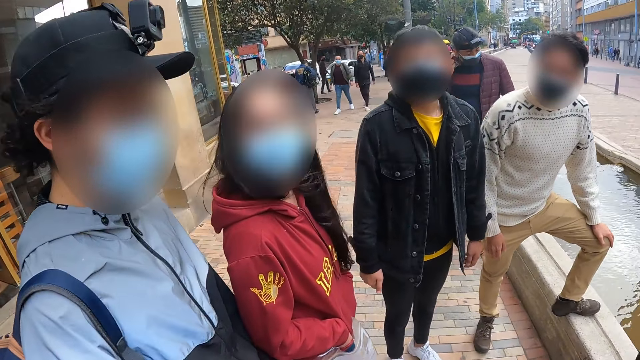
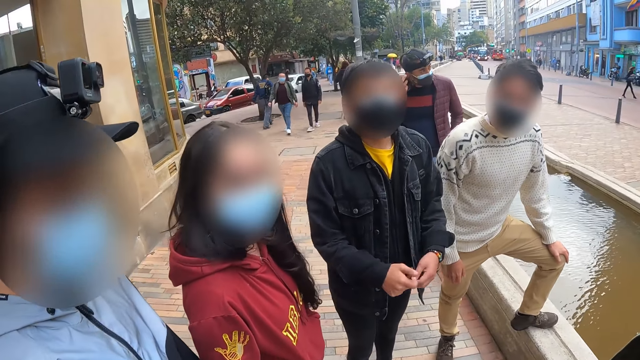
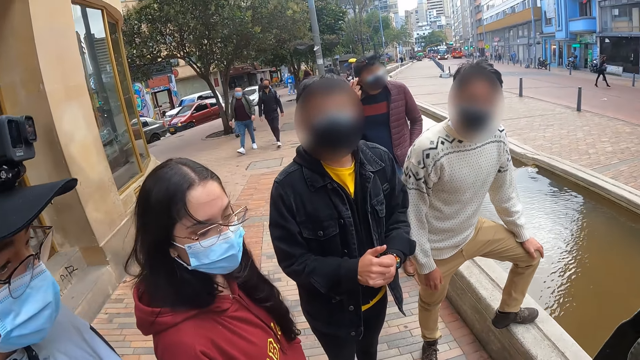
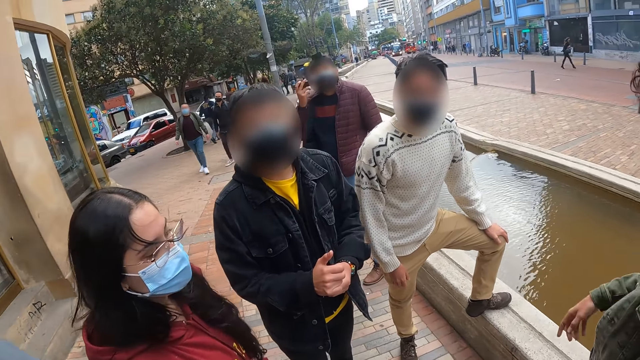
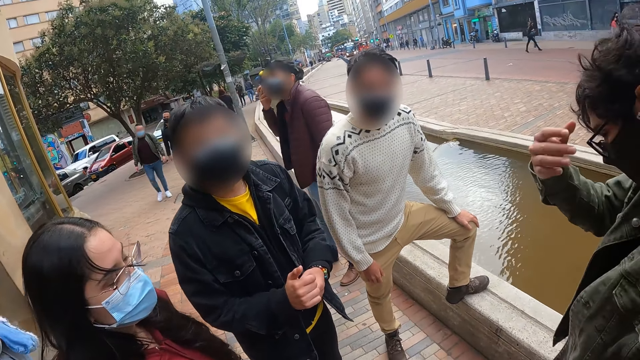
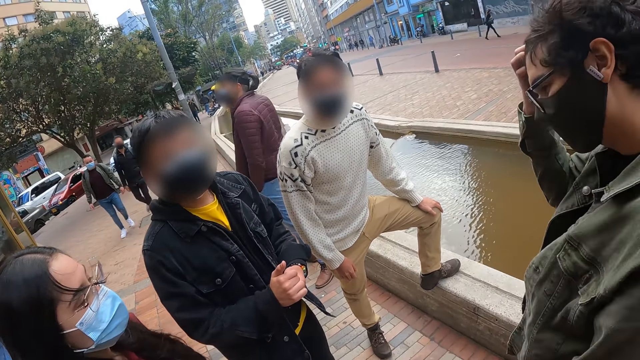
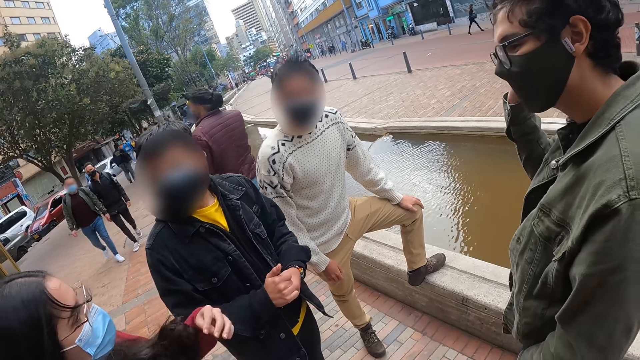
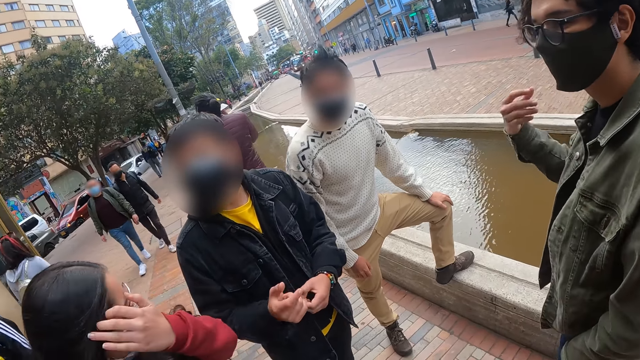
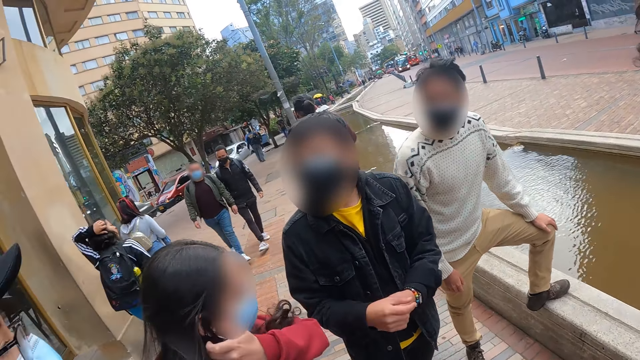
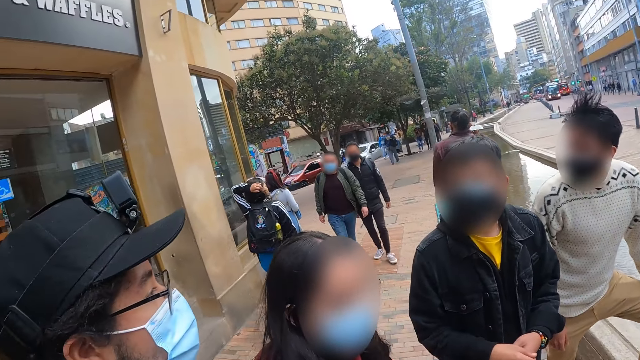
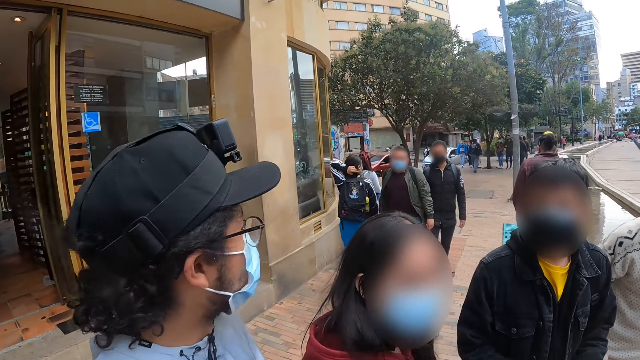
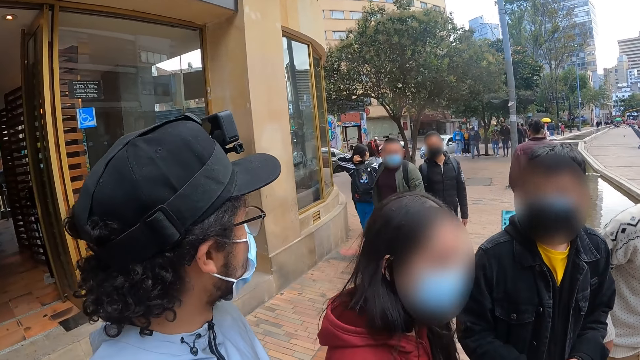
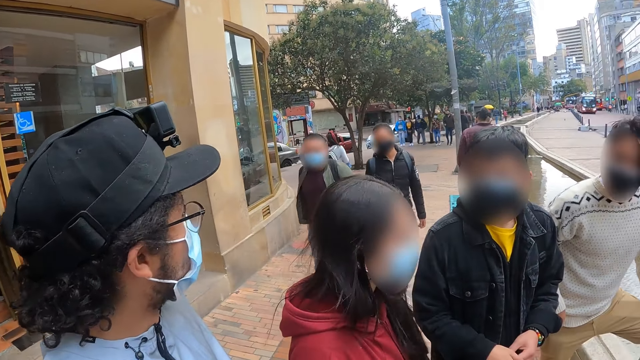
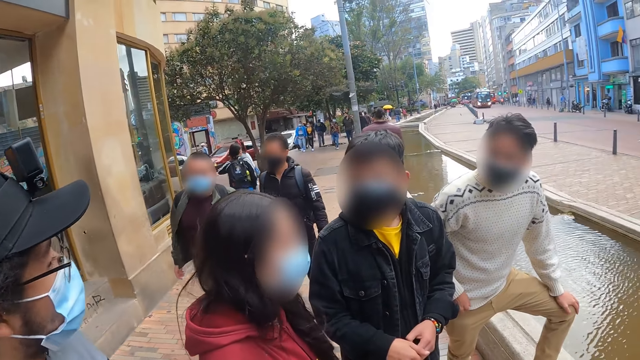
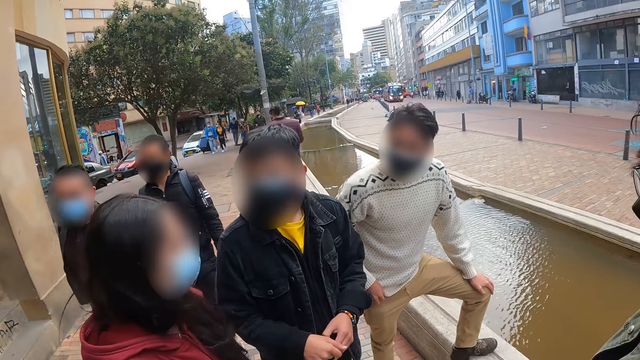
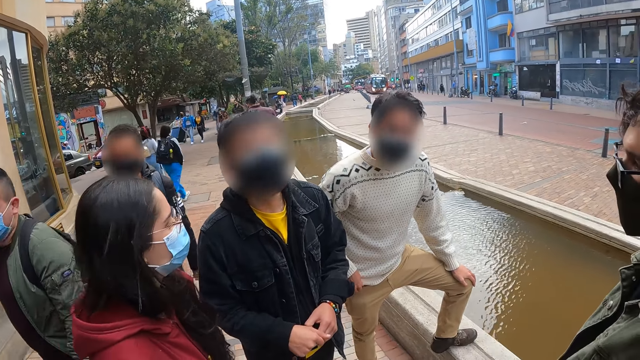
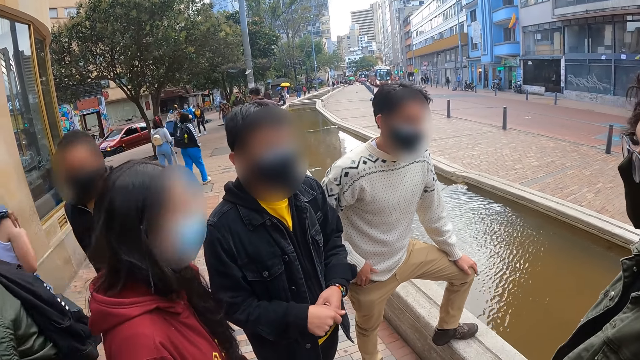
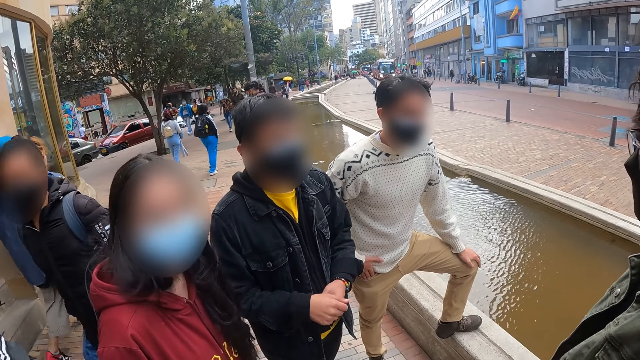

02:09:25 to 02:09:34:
A man aligns hair with the right hand. Another man interacts with a woman, another woman, a third woman and a third man.

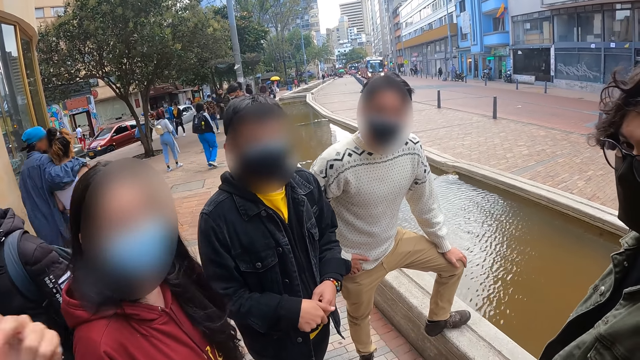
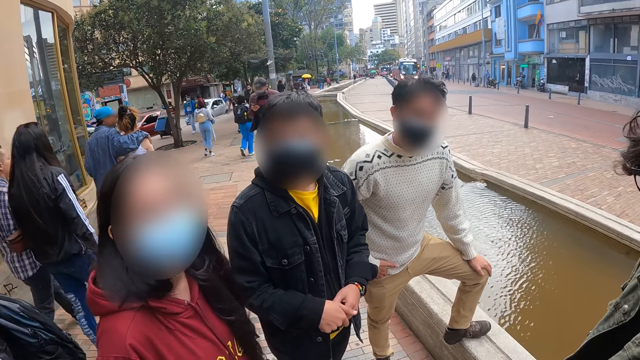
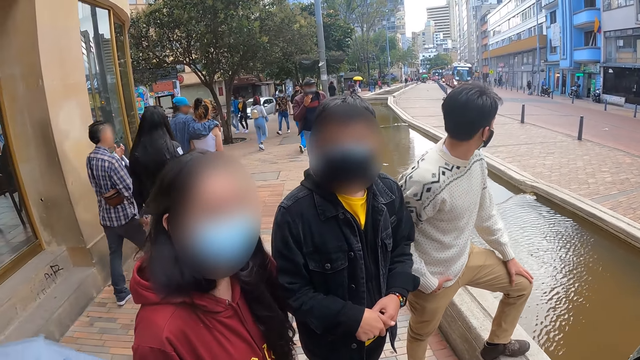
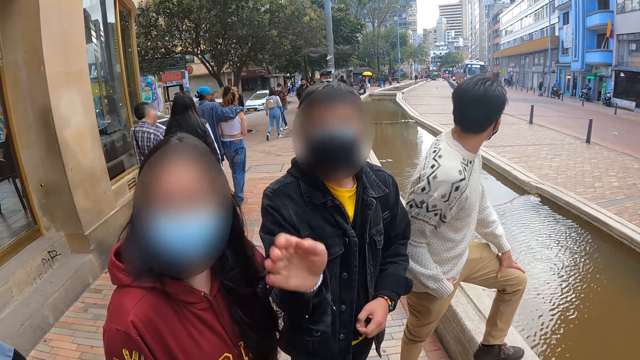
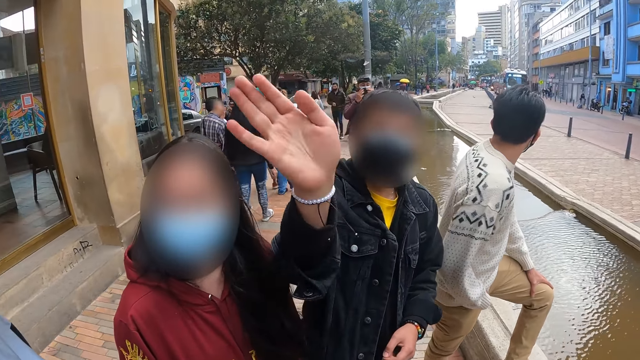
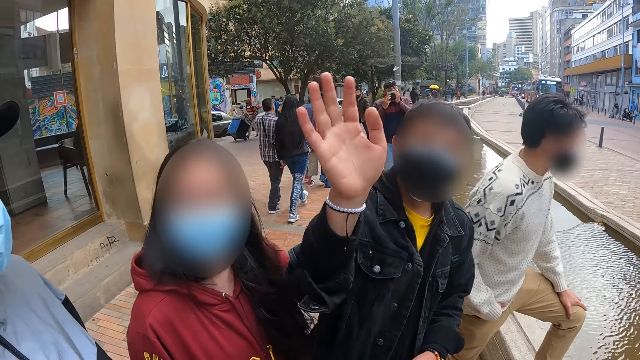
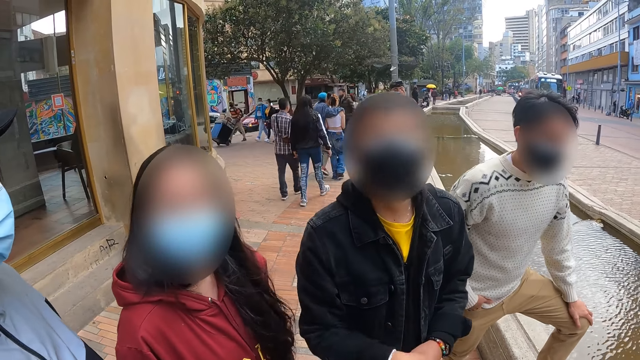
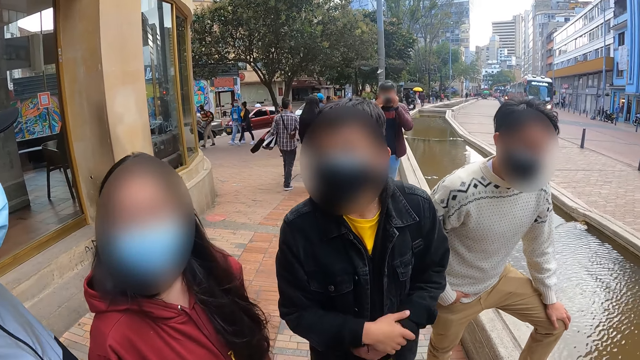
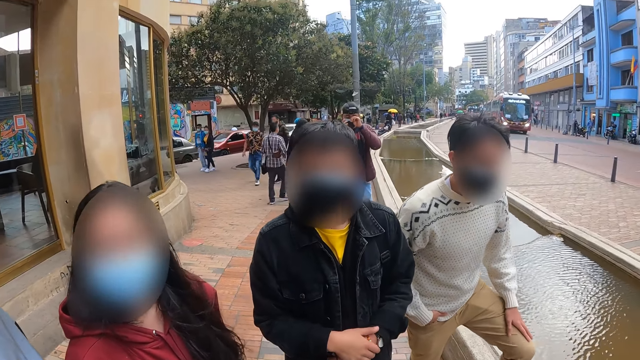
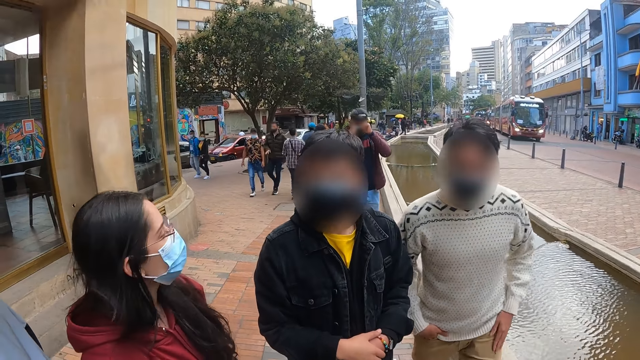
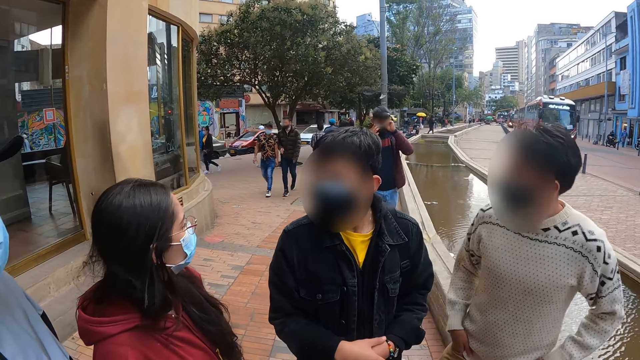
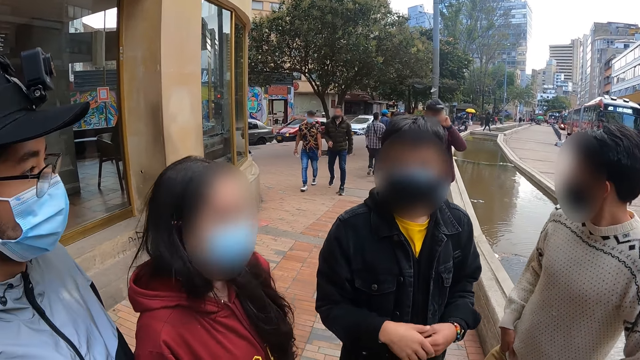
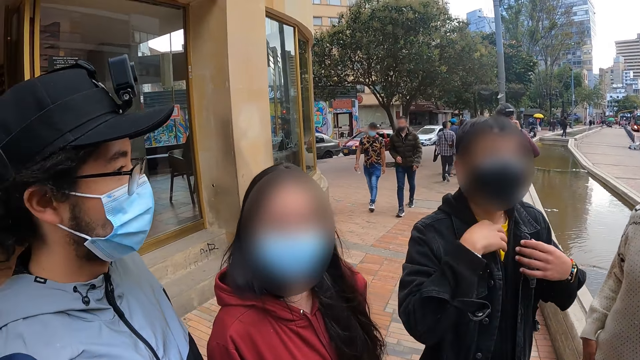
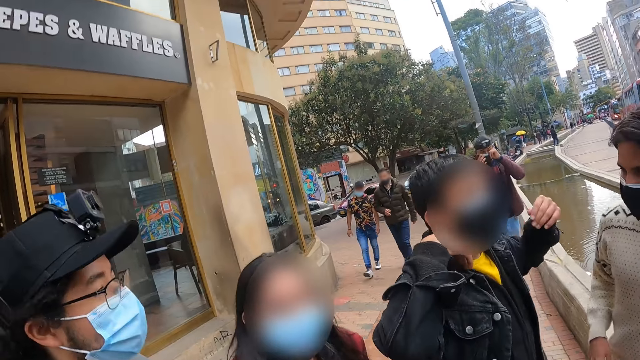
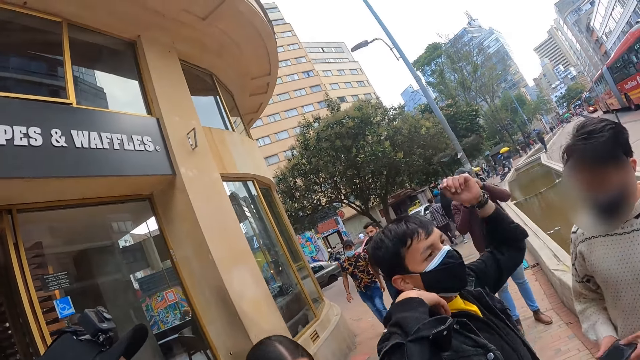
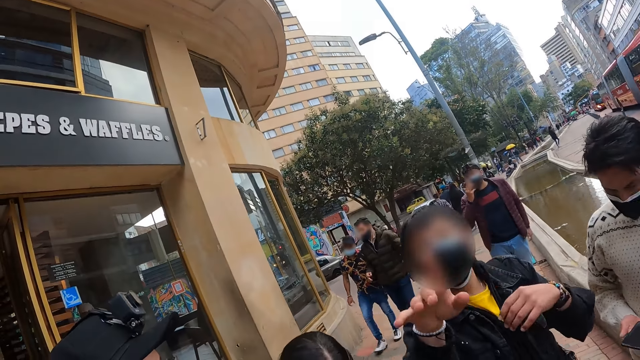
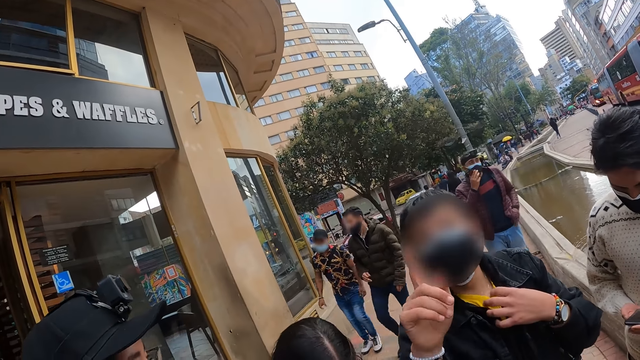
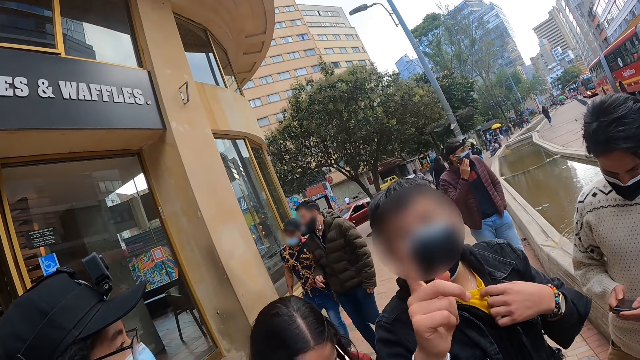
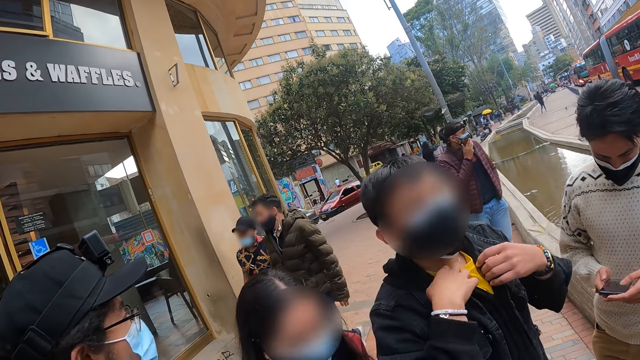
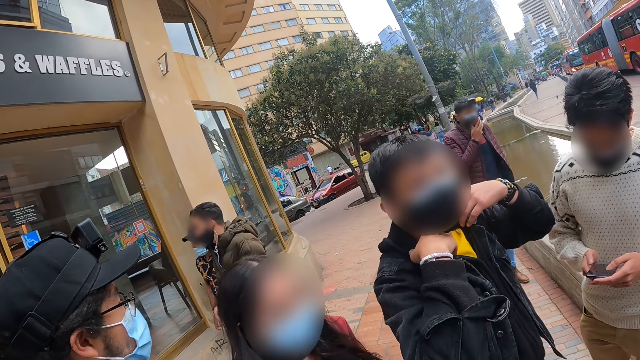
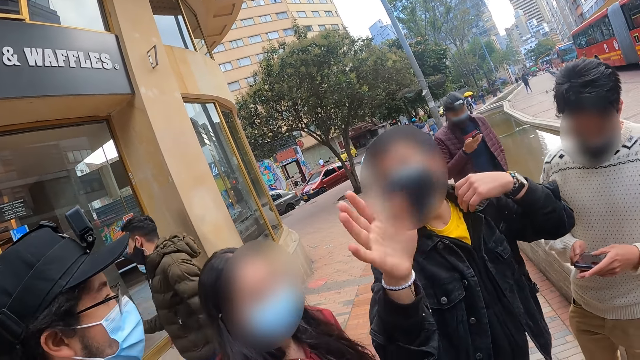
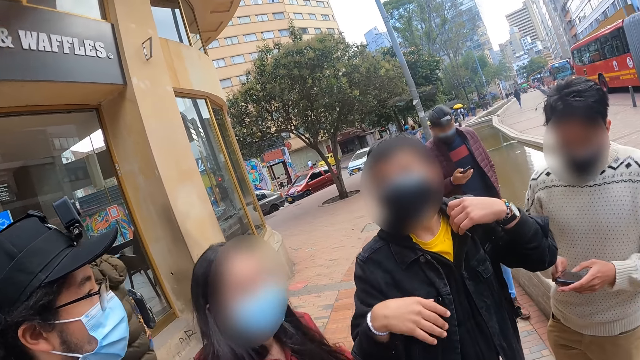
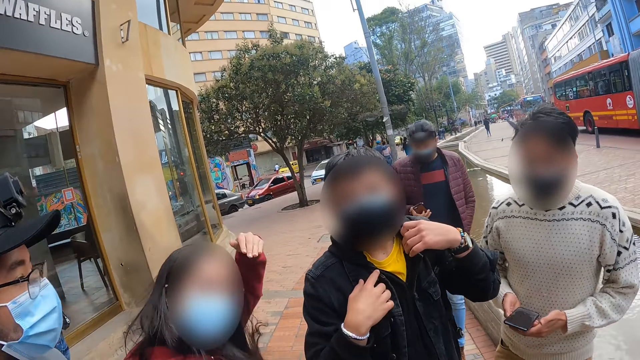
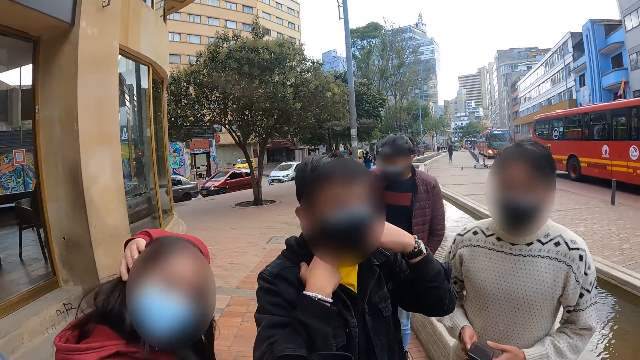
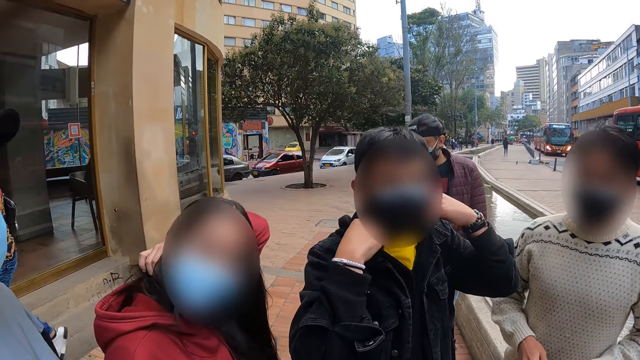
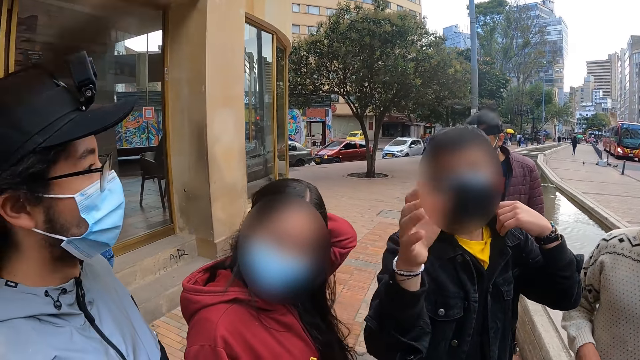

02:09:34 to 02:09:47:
A man waves at the camera wearer. Another man interacts with three women and the first man.
